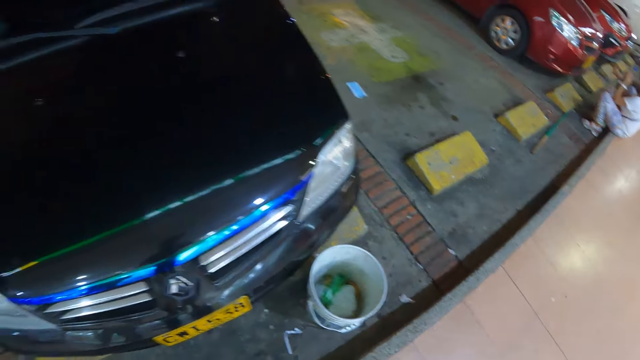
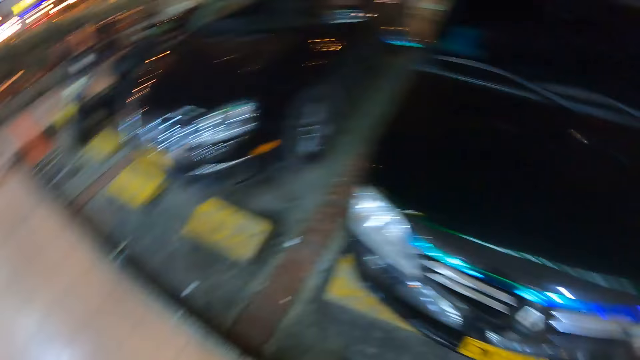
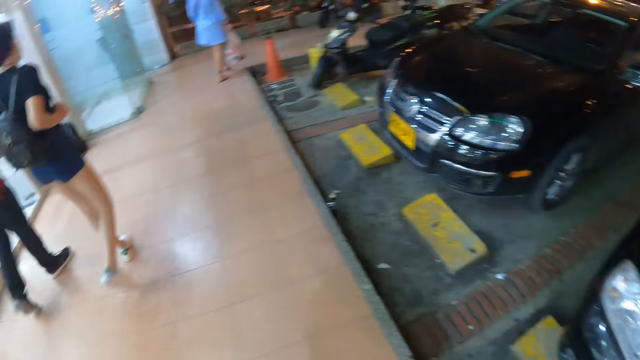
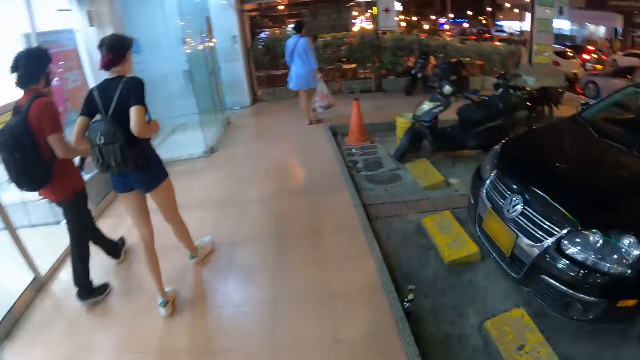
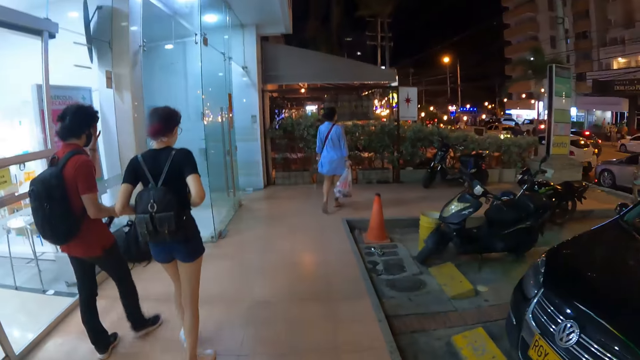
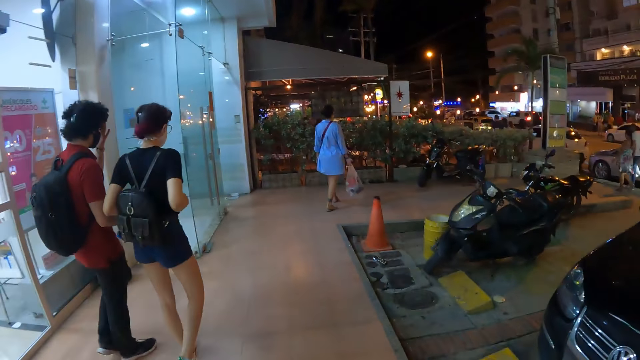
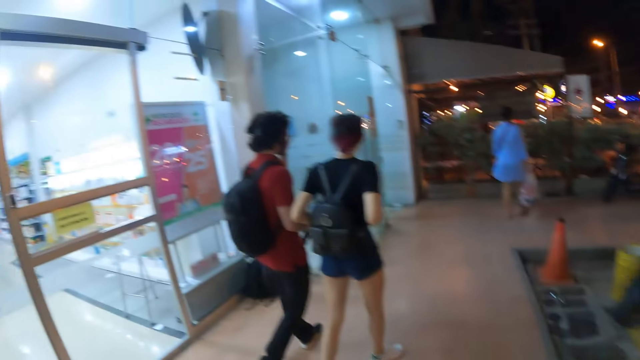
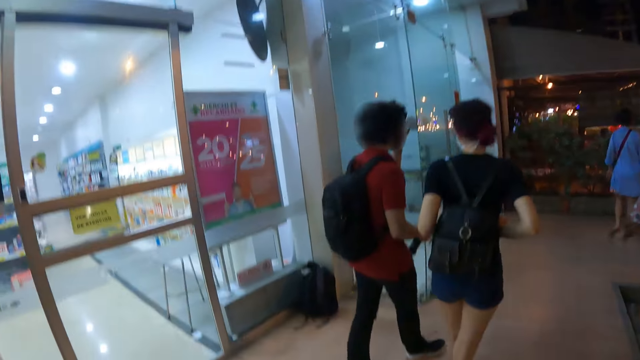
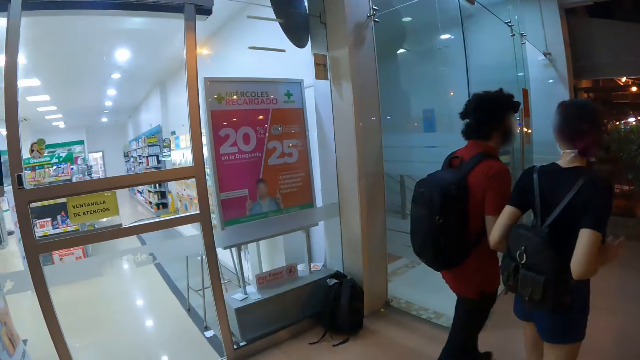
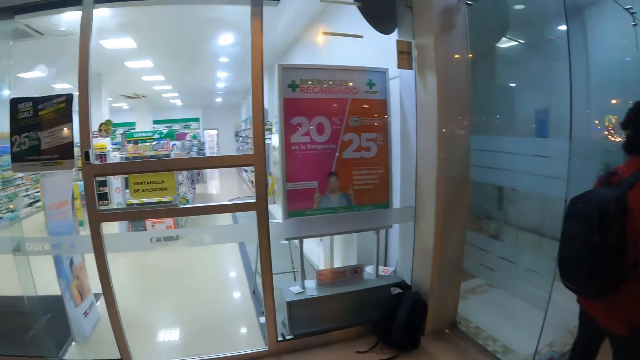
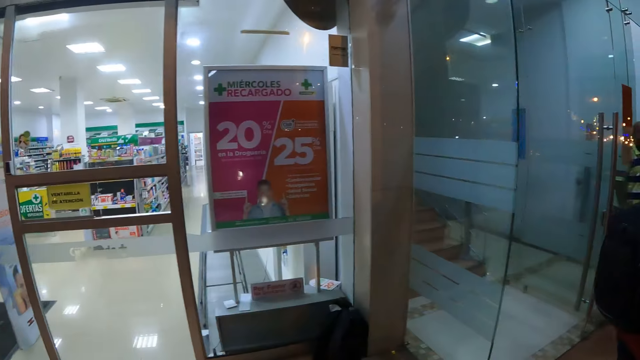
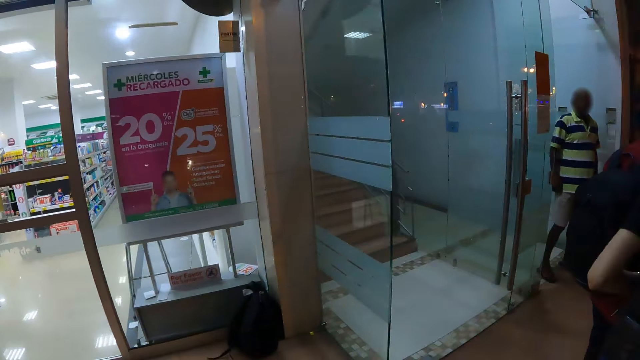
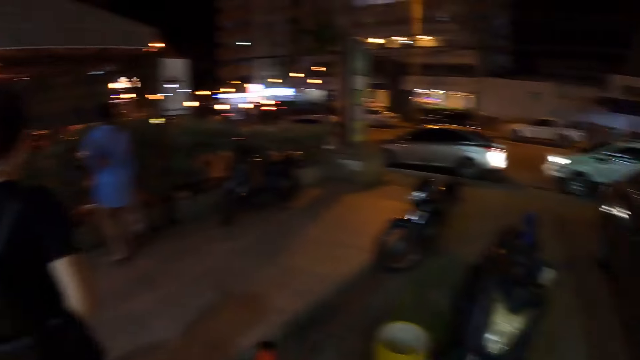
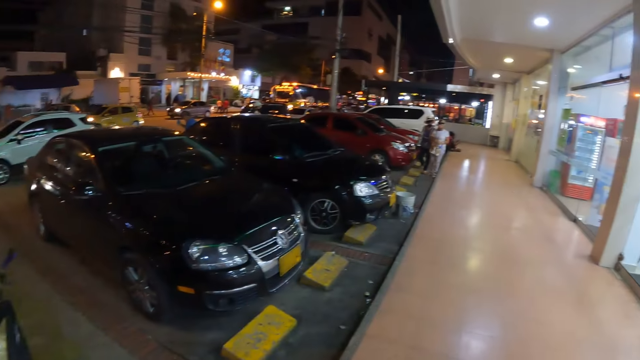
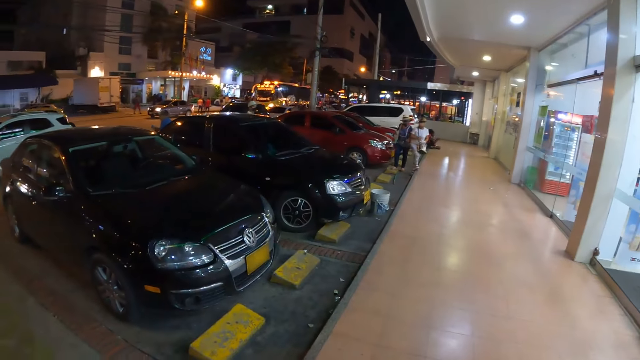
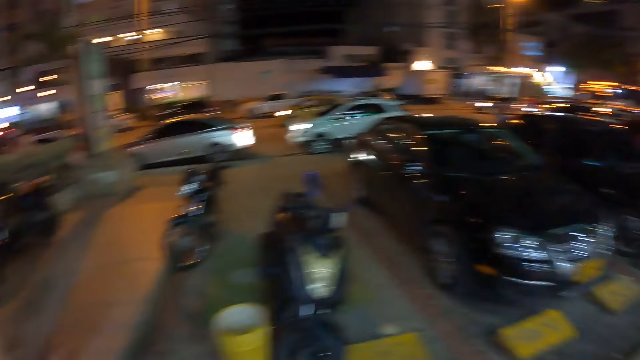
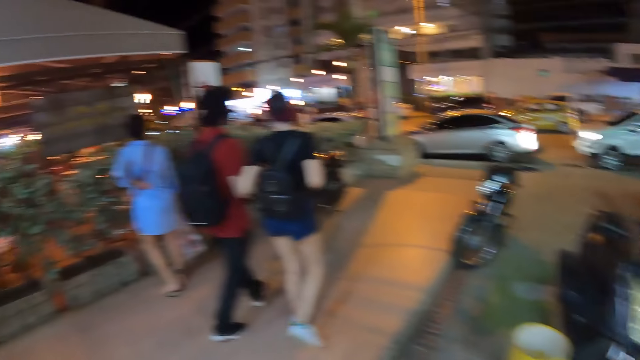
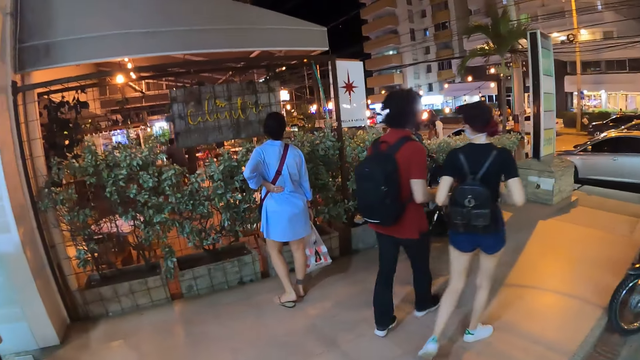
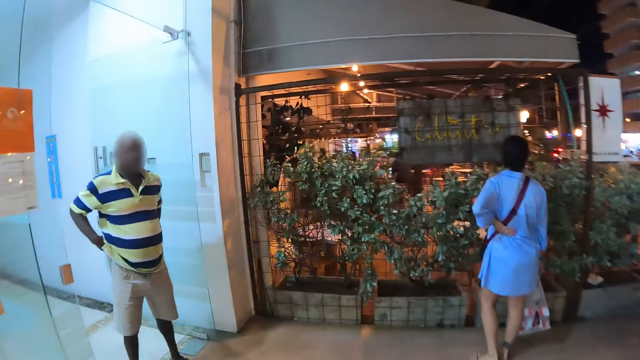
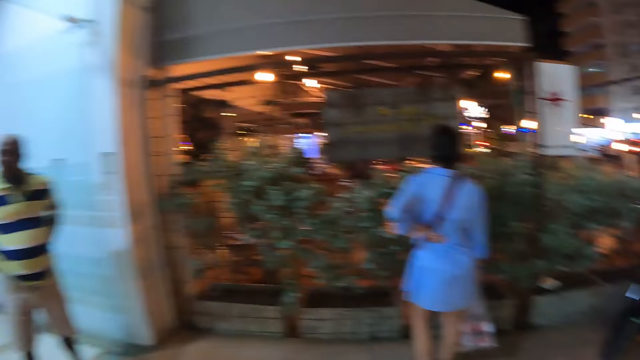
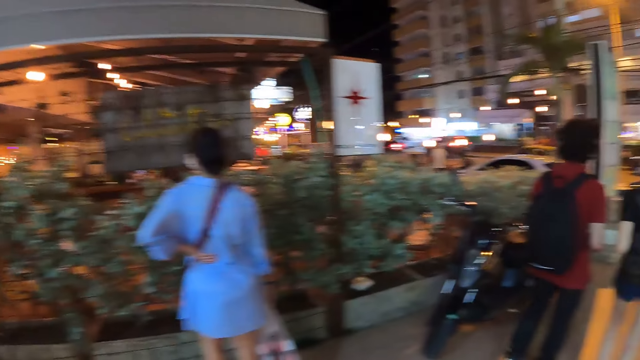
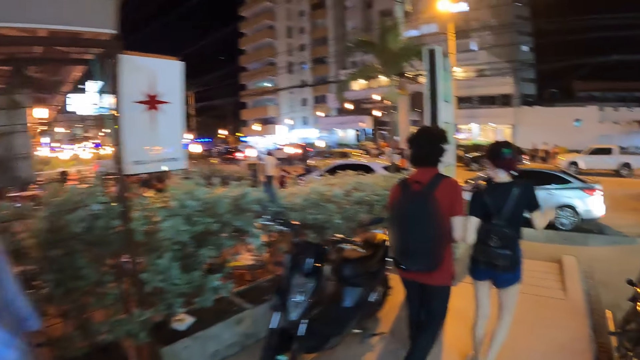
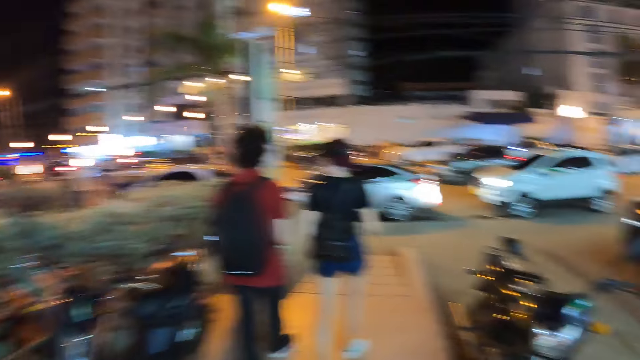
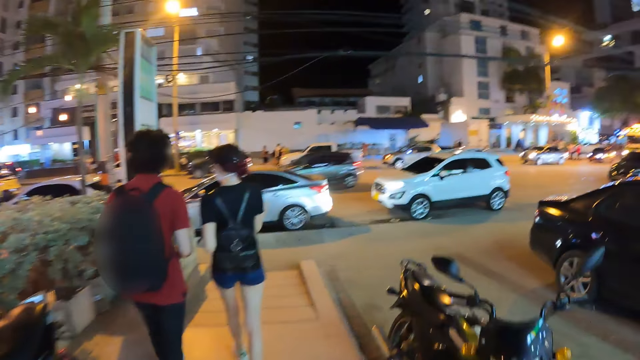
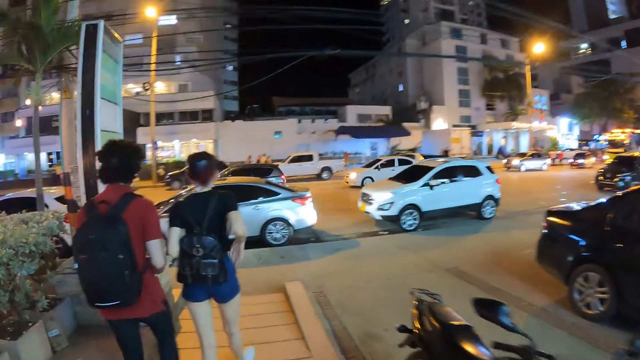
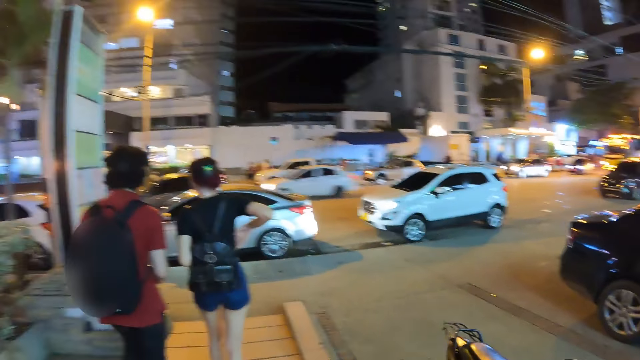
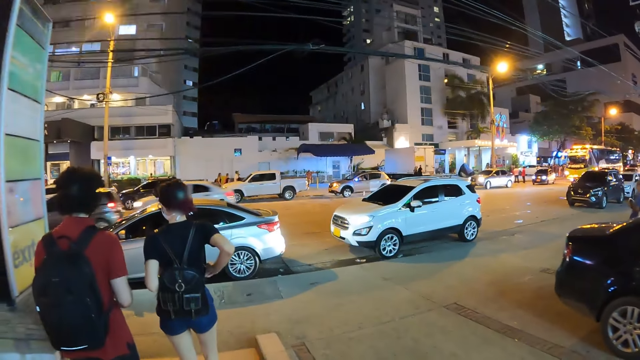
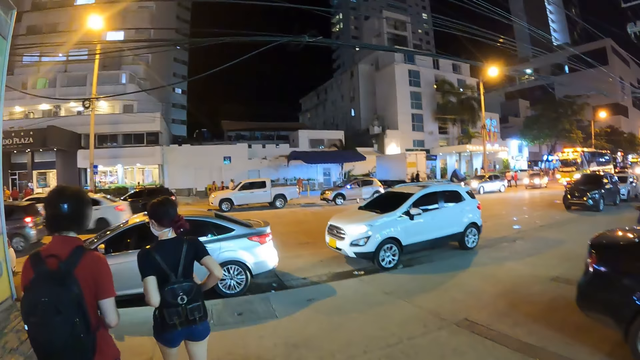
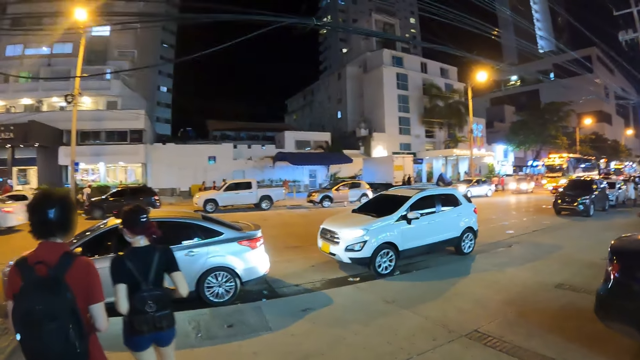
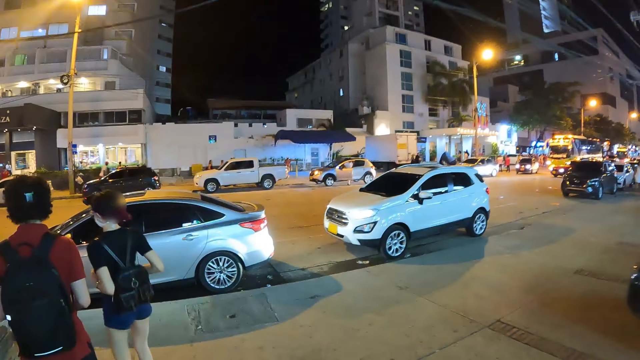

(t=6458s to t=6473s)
The camera wearer looks around. They walk around. They look around. The man and the woman converse on the walkway and walk on the walkway. The camera wearer walks on the walkway.

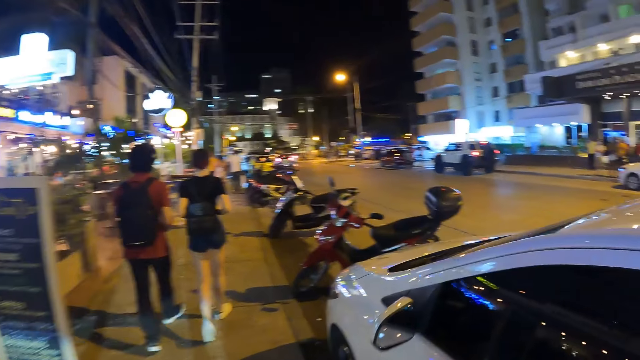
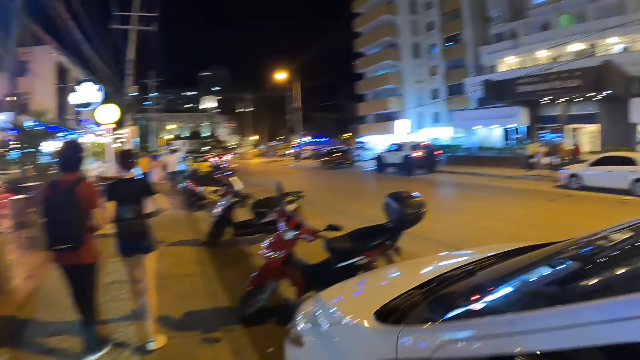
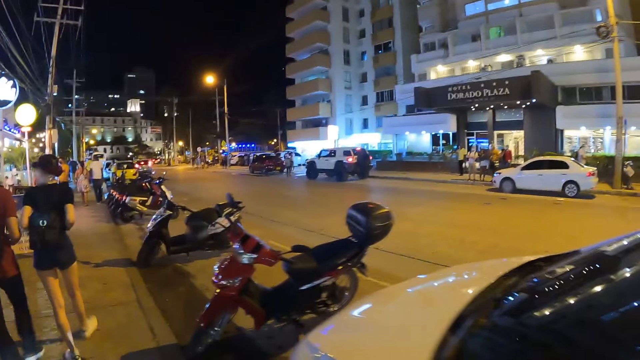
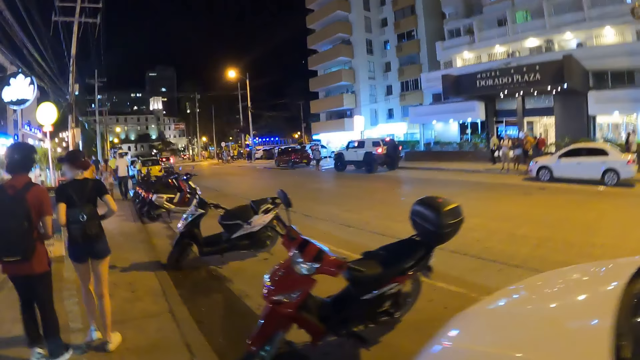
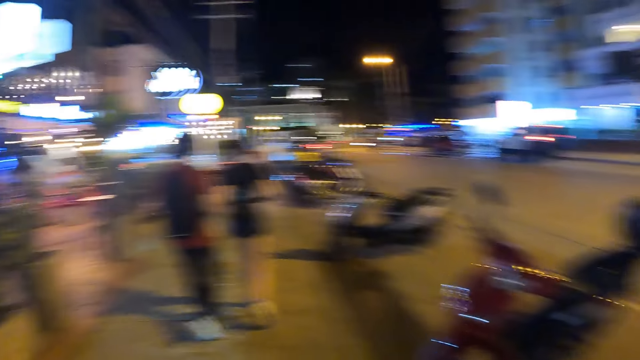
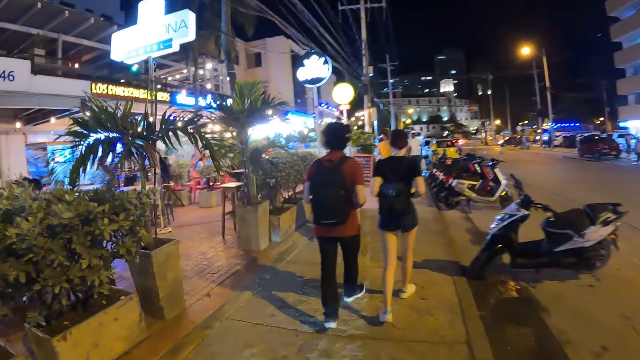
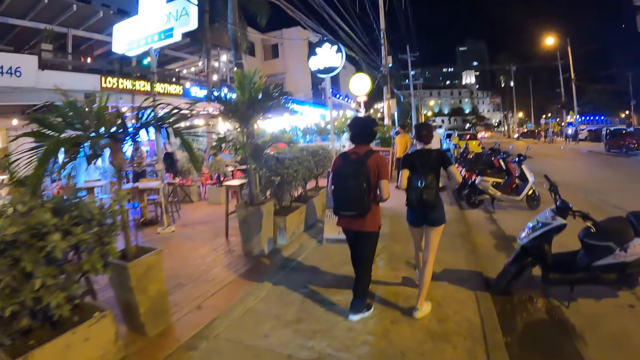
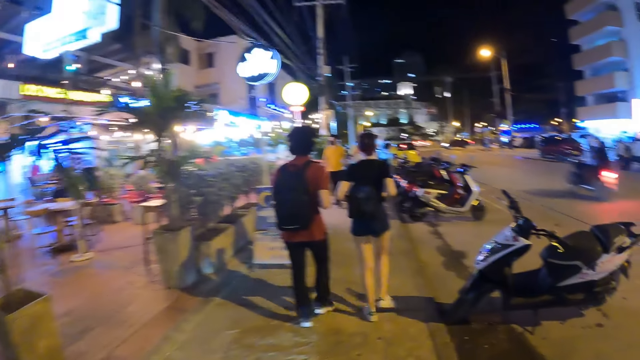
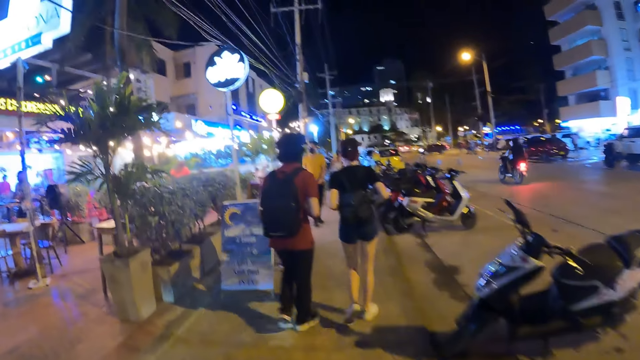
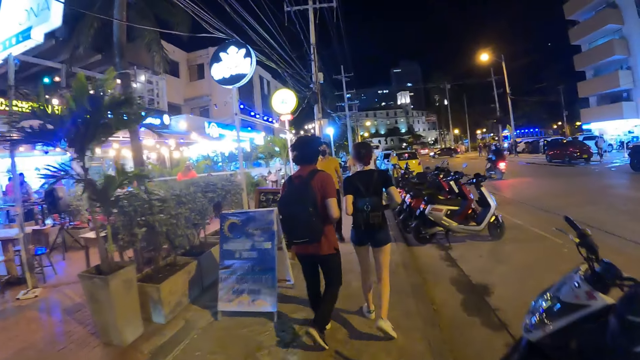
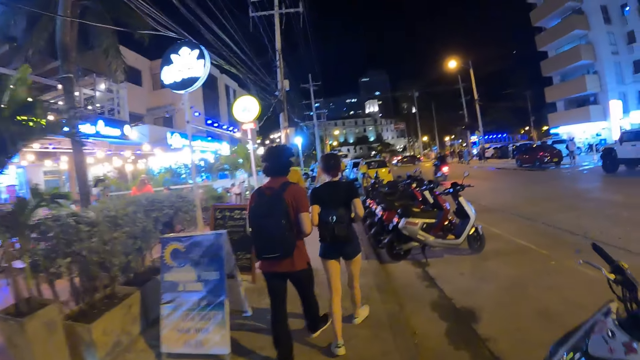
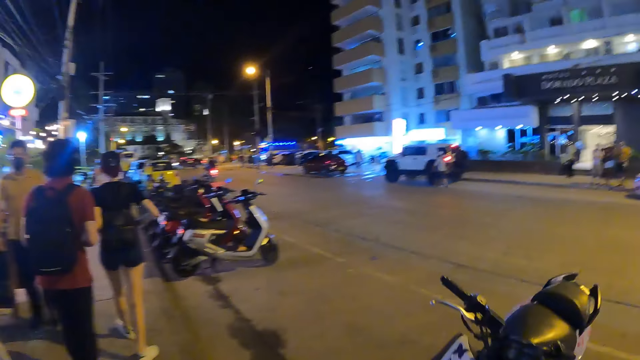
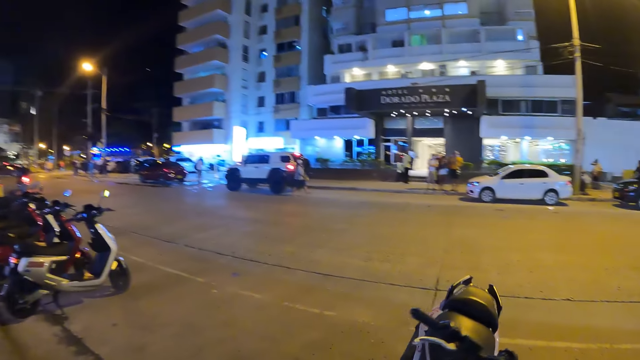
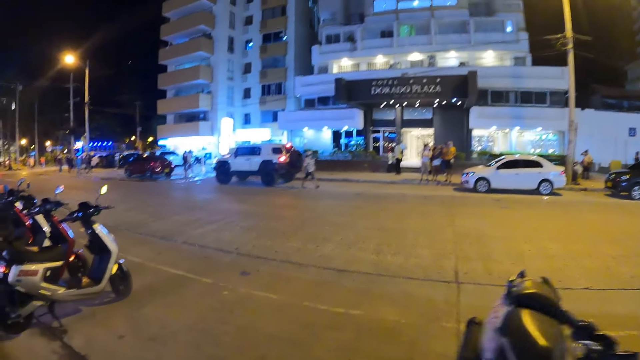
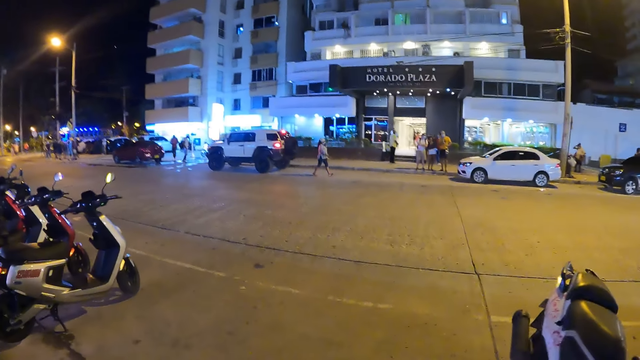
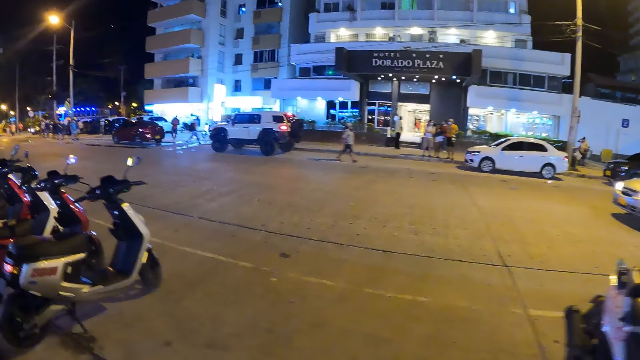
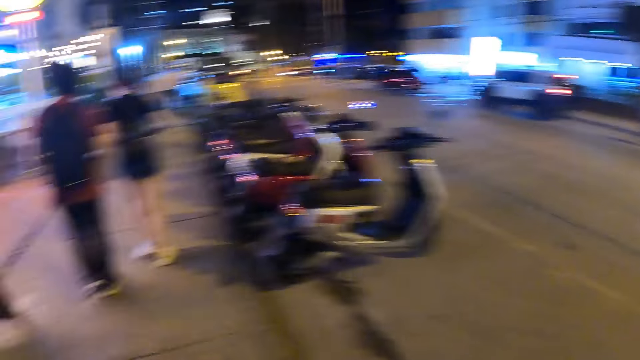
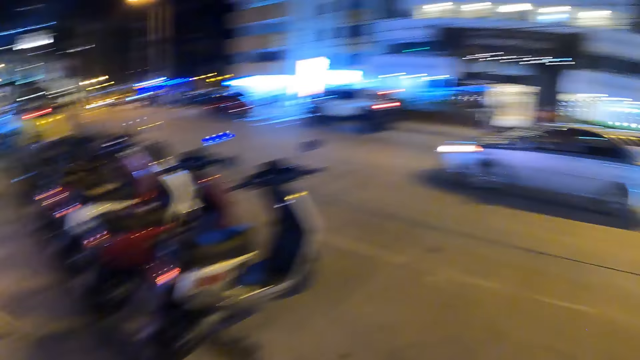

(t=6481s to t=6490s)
The camera wearer looks around.
